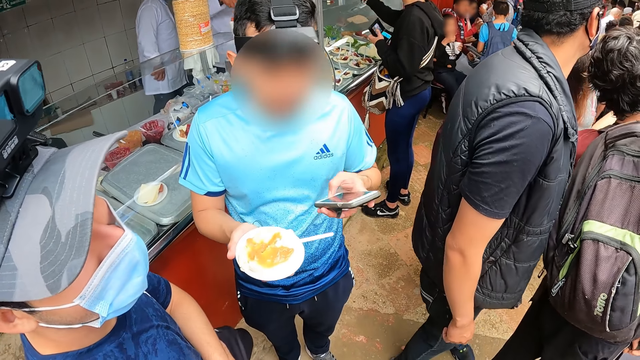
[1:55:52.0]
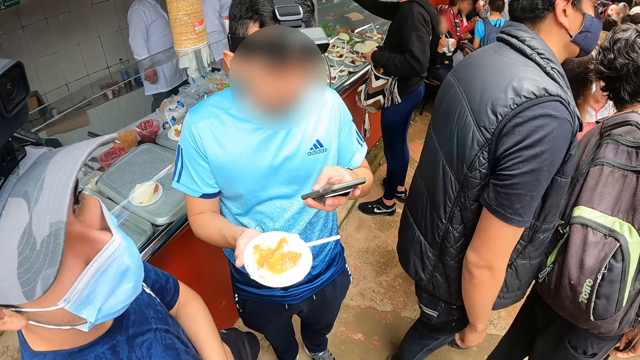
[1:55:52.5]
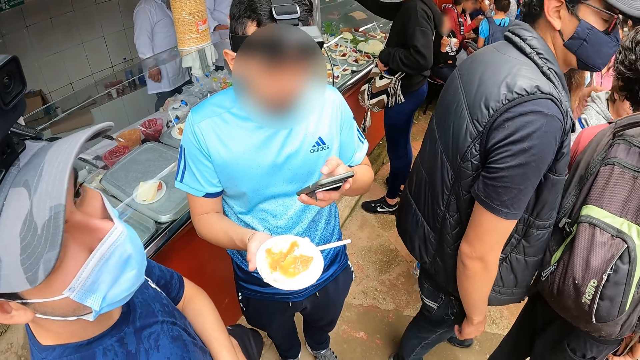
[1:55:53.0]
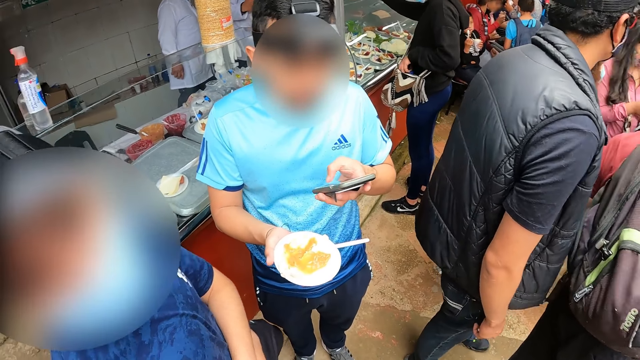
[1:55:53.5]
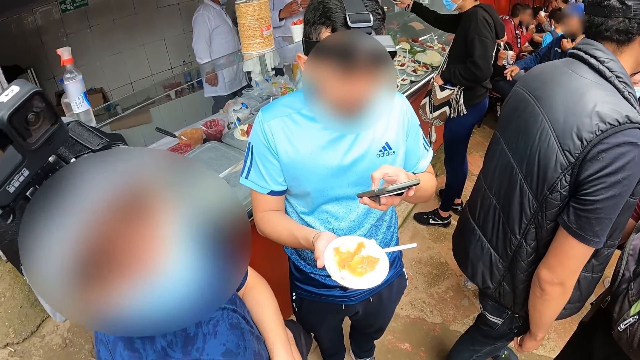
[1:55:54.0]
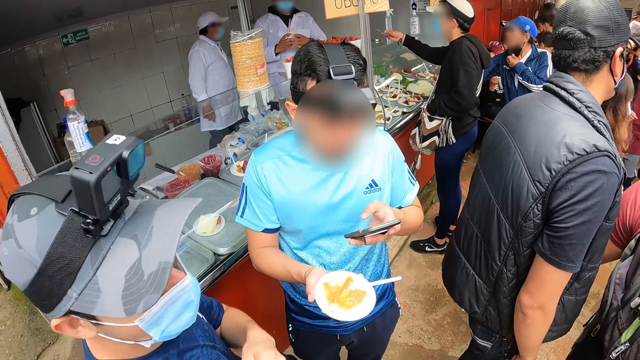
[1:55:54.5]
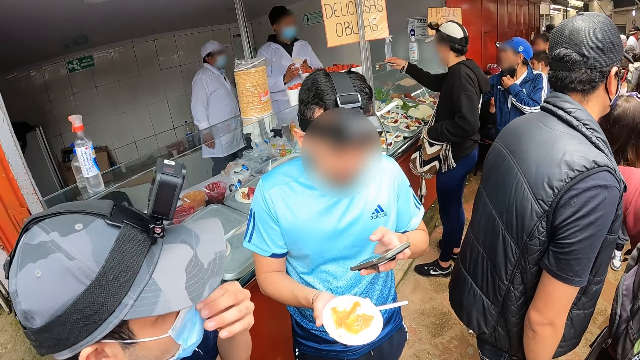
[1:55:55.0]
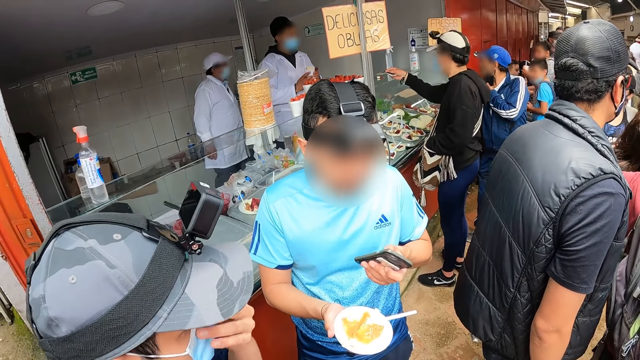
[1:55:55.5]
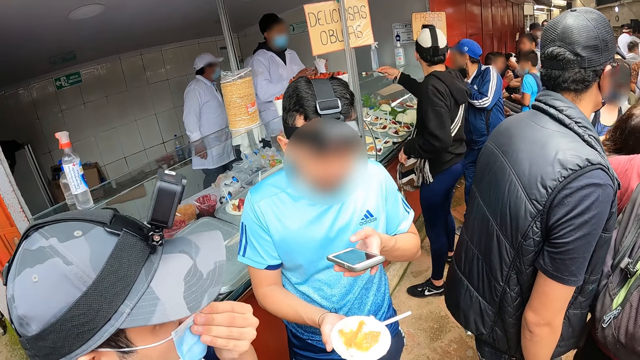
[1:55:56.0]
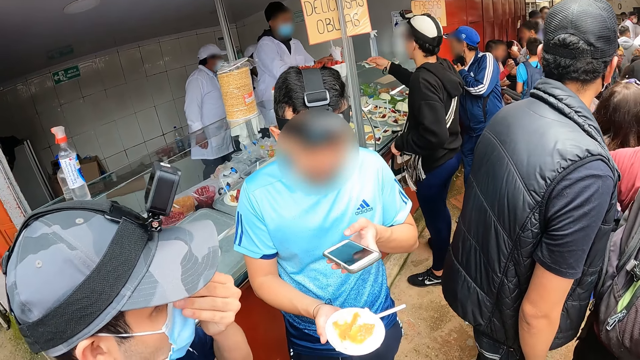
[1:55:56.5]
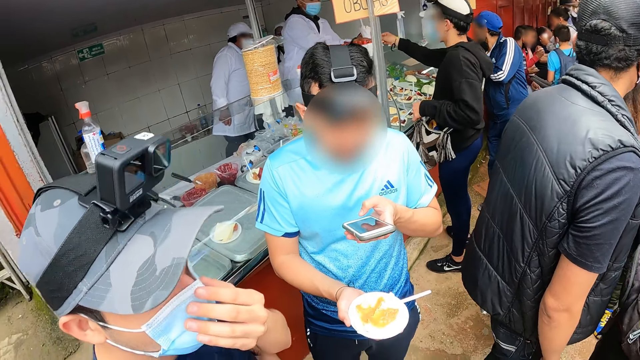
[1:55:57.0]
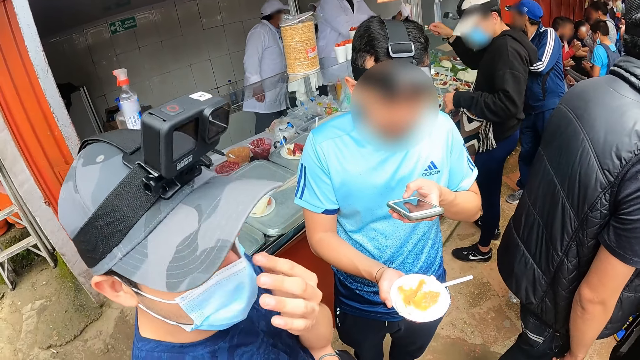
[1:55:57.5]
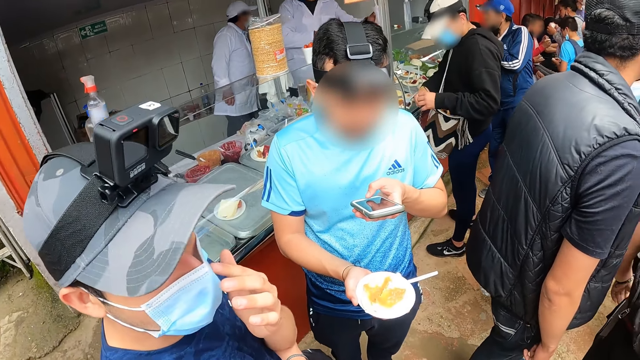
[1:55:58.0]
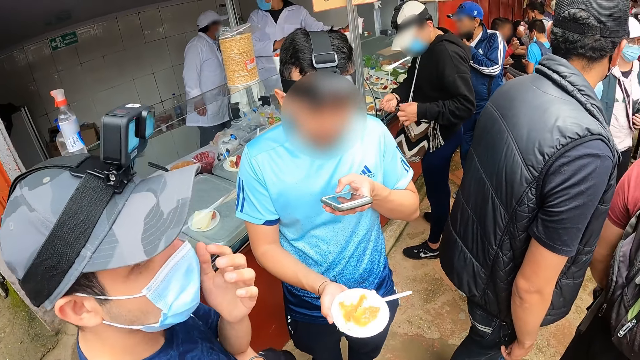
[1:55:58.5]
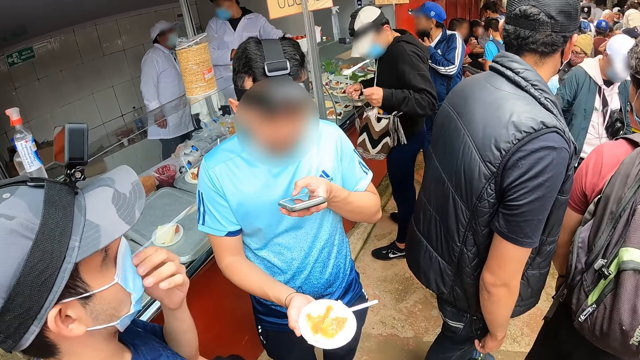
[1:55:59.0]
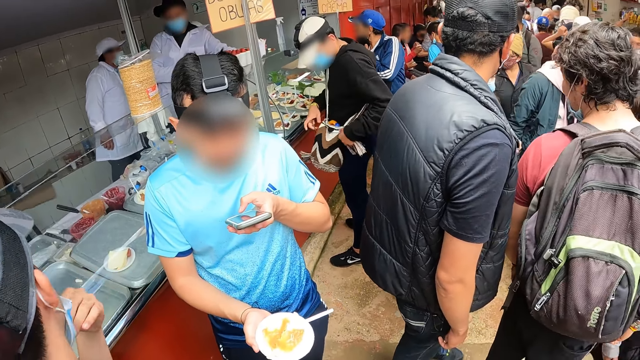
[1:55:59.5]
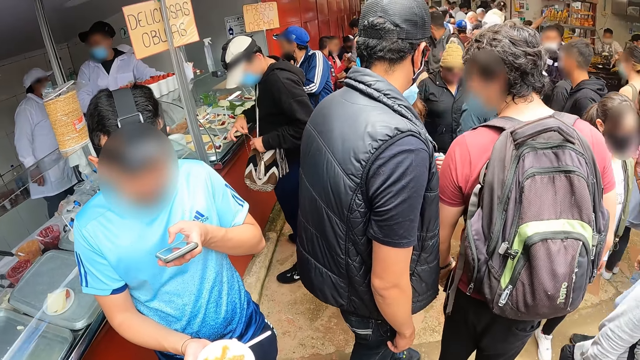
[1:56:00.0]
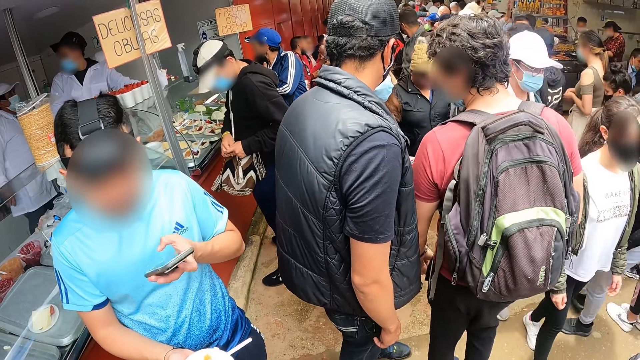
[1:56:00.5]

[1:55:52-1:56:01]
The third man operates the phone in his left hand. The second man adjusts a nose mask on his face with his left hand. A fourth man collects the note from the first man with his right hand. The first man hands the note in his right hand to the woman. The first man ties the bag on his shoulder with his two hands.

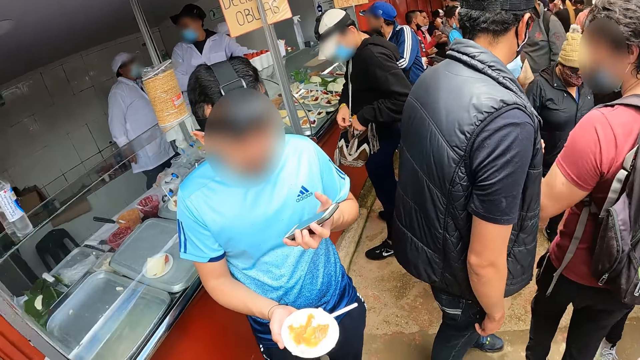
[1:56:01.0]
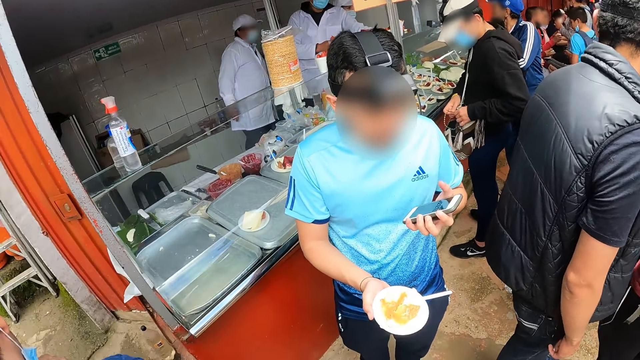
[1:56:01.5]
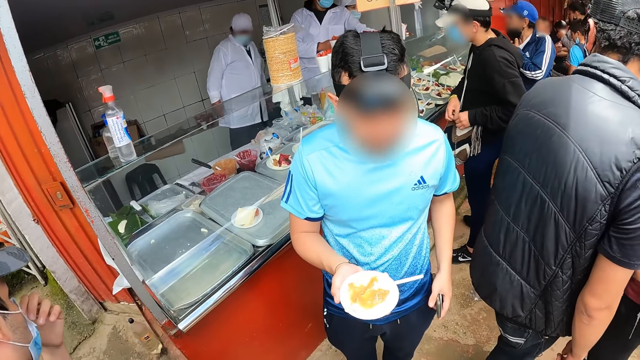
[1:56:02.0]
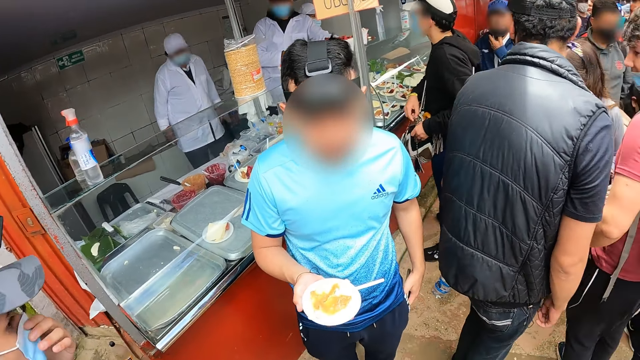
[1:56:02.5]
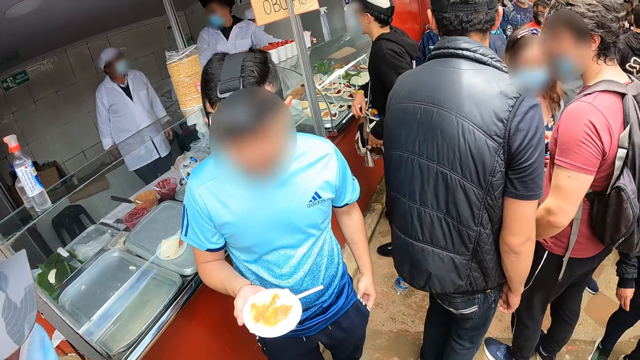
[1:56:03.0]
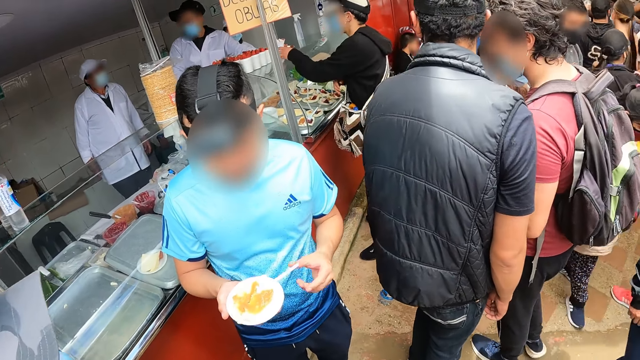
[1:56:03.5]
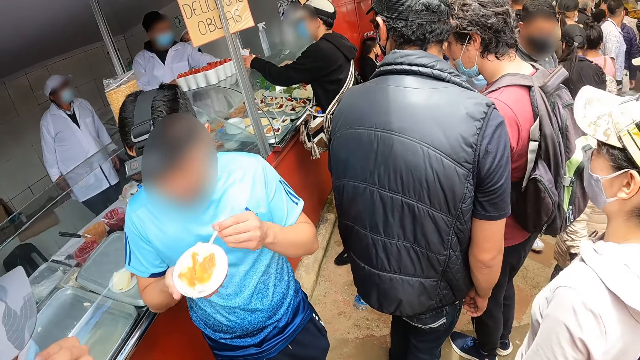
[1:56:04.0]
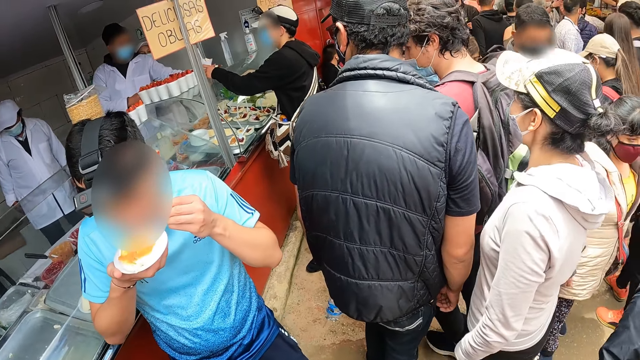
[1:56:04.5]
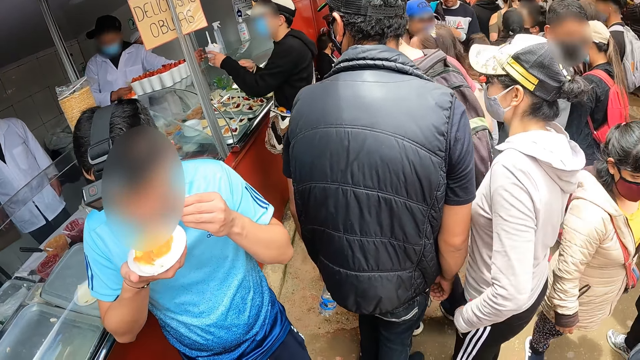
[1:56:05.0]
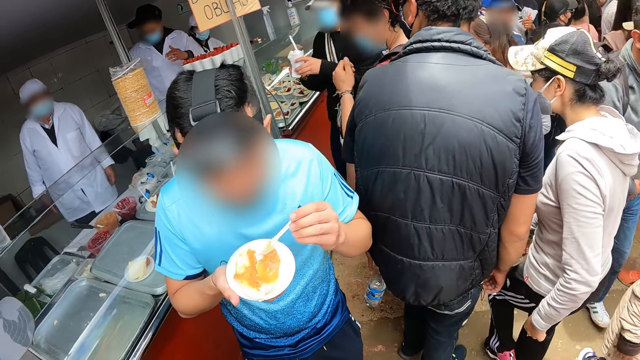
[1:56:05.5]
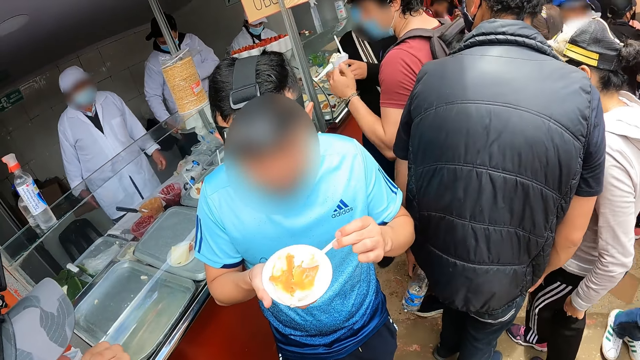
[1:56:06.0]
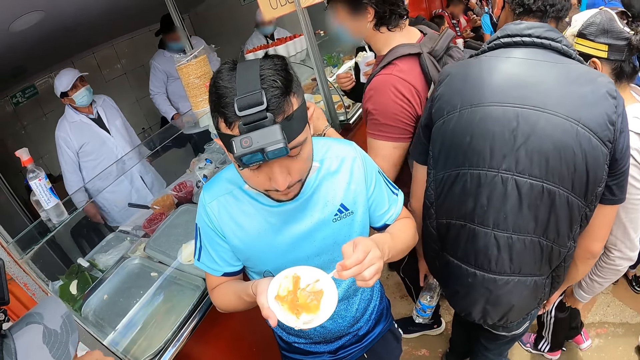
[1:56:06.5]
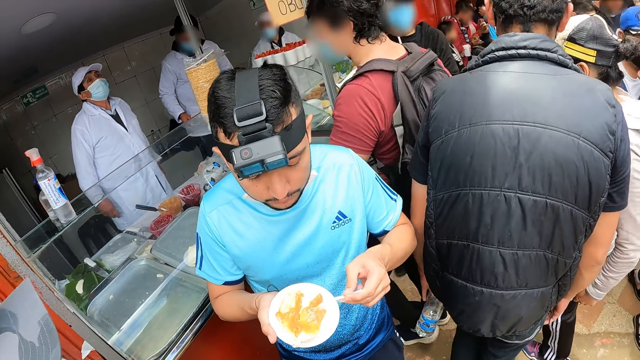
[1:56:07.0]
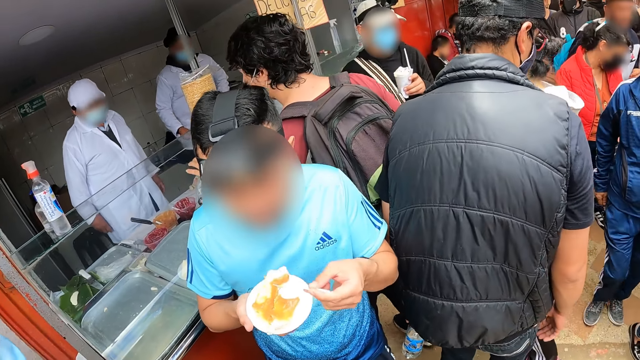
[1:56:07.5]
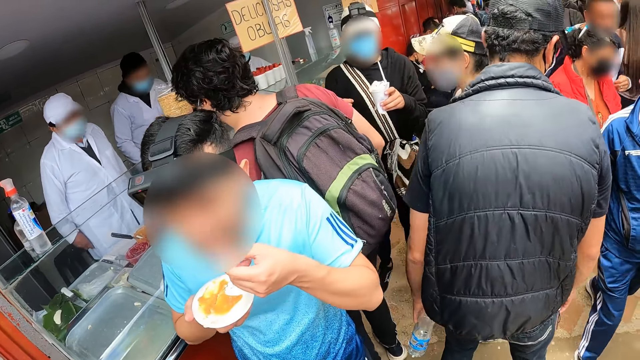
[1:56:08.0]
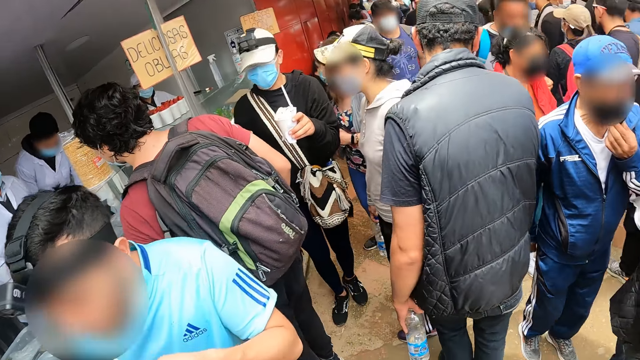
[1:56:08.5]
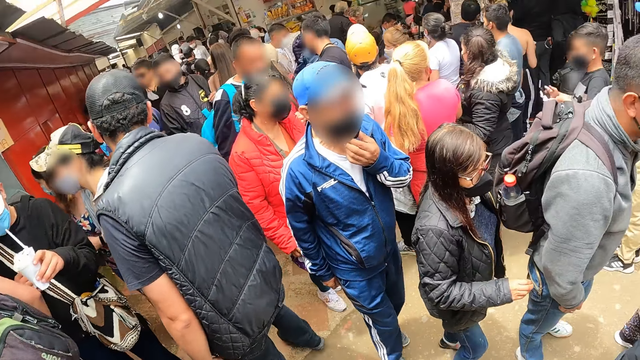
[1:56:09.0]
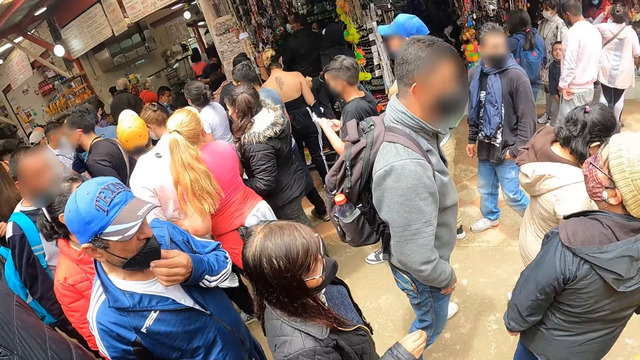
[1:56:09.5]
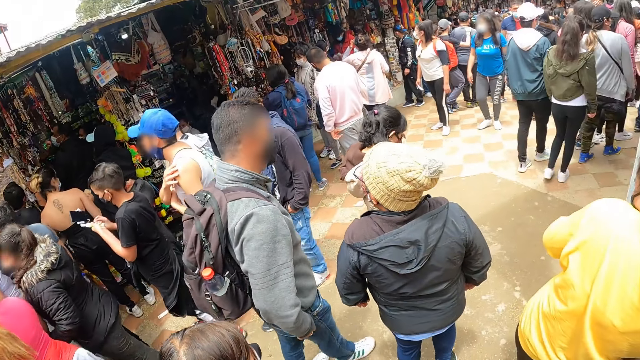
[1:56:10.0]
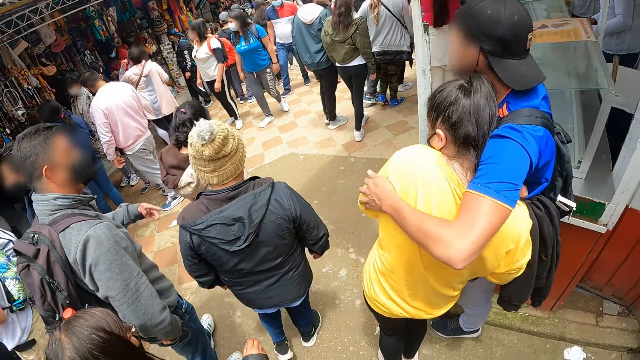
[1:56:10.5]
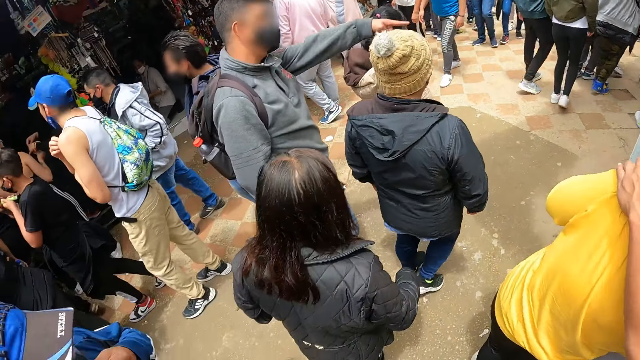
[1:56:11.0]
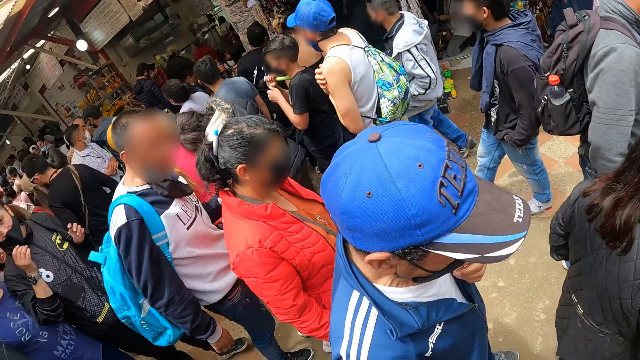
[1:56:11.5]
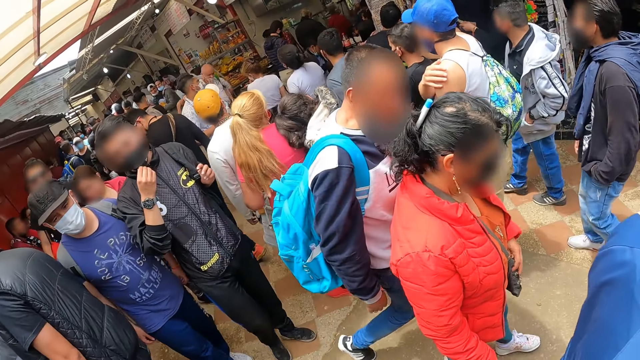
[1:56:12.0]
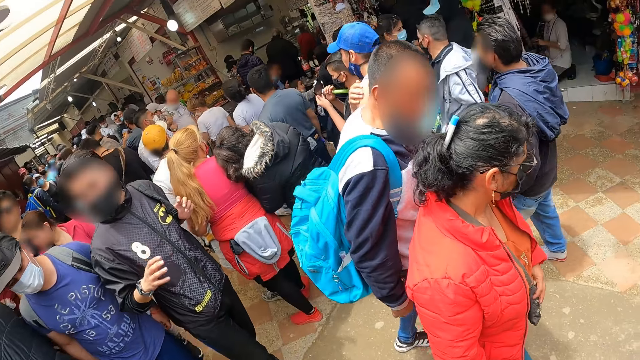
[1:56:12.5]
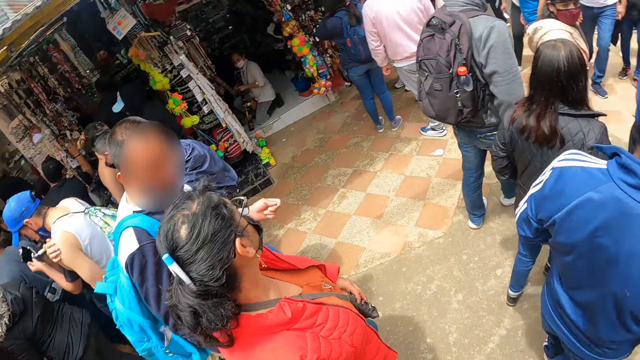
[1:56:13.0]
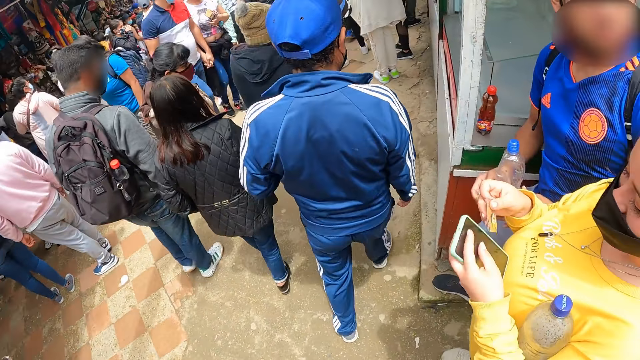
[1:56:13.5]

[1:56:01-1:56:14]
The third man puts the phone in his left hand into the pocket on his trouser. The fourth man passes a cup of ice cream to the first man with his left hand. The first man collects the cup of ice cream from the fourth man with his left hand. The third man raises the plate in his right hand towards his mouth and eats the ice cream on the plate with the spoon in his right hand.
